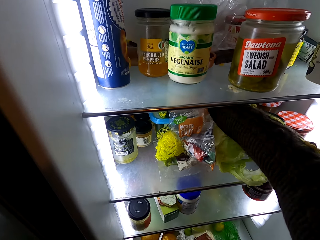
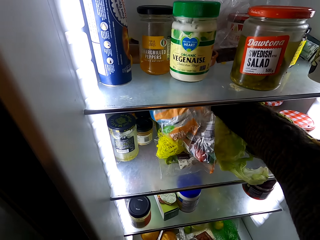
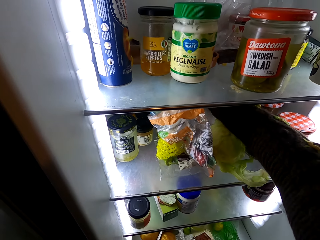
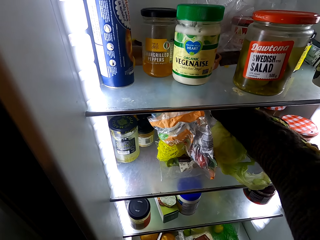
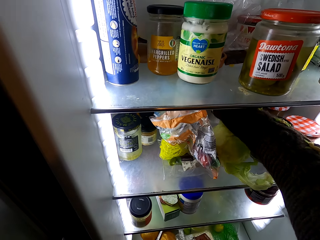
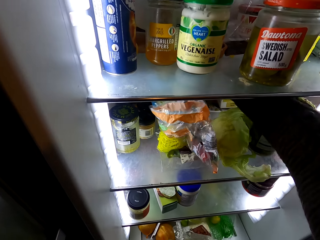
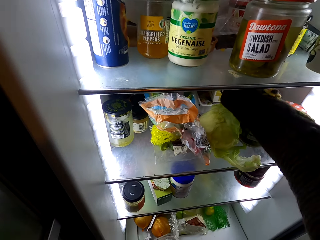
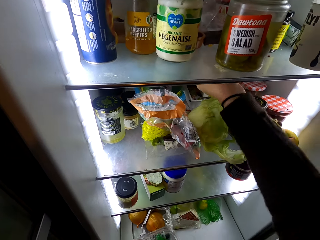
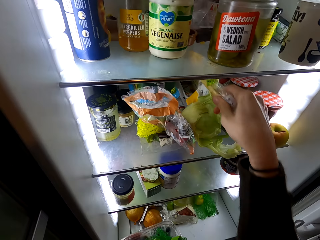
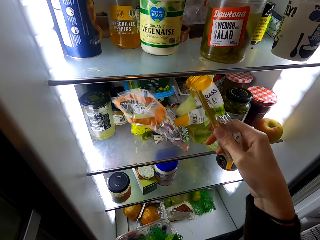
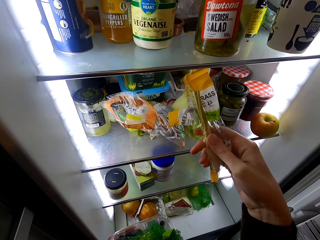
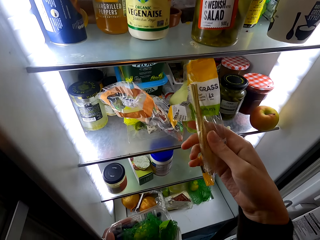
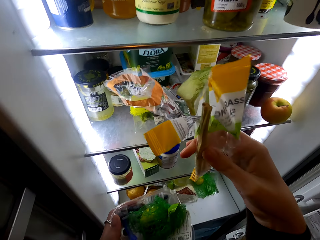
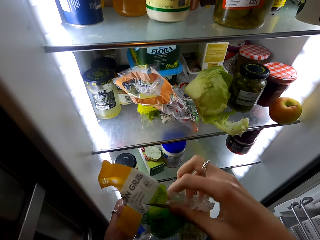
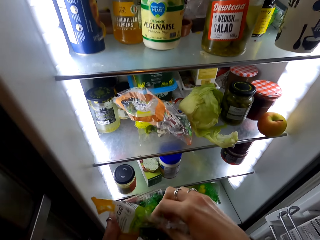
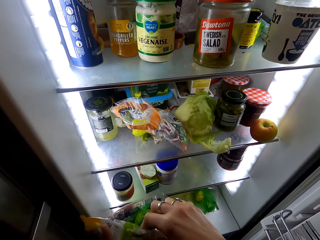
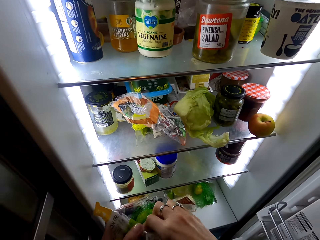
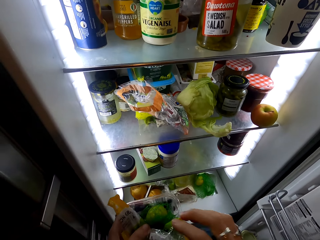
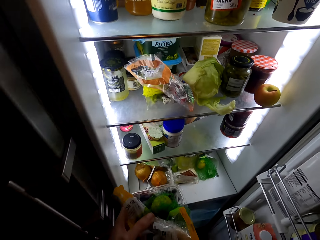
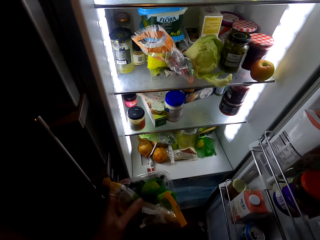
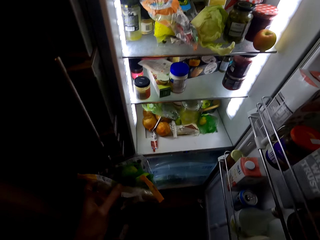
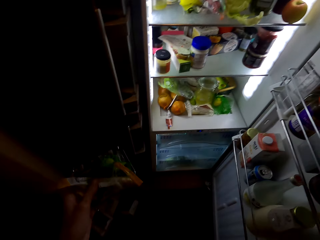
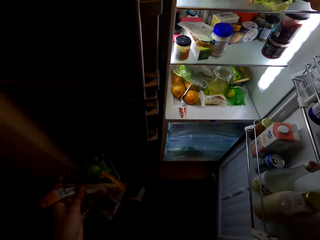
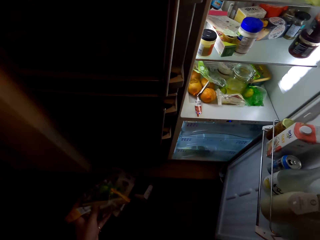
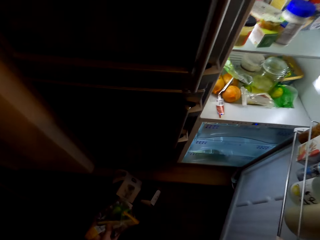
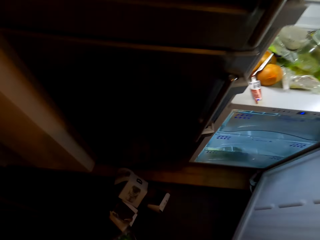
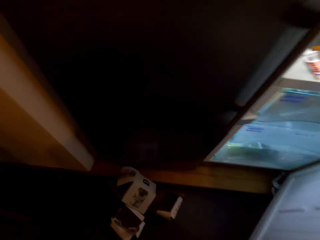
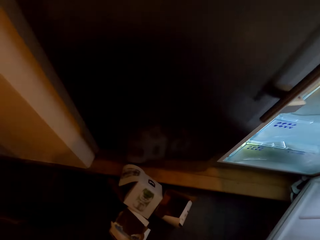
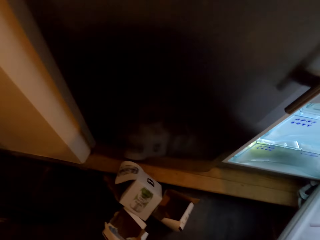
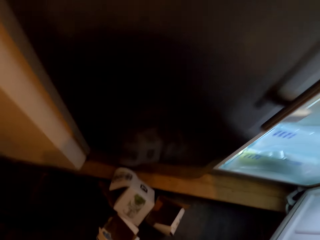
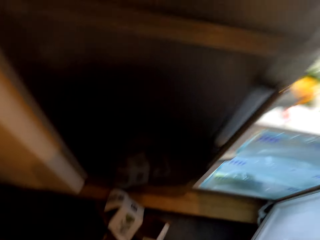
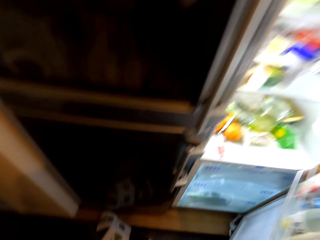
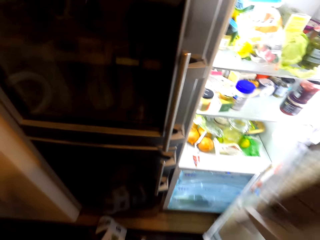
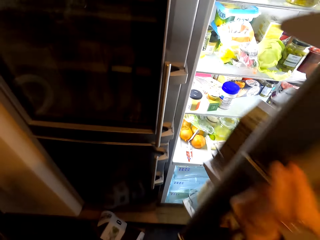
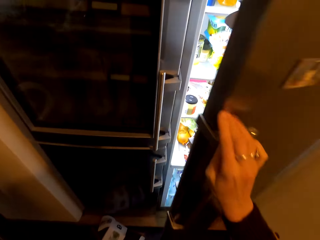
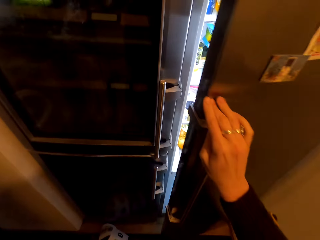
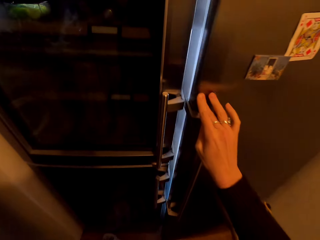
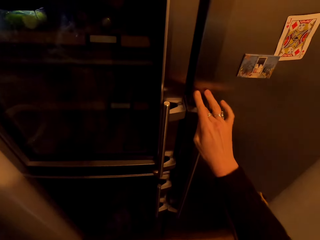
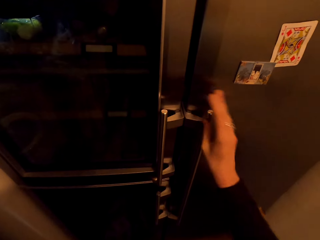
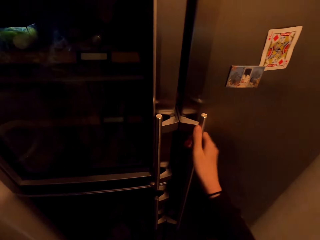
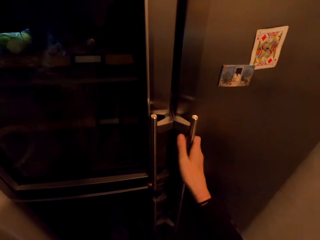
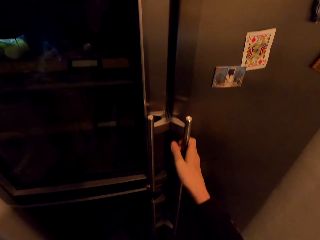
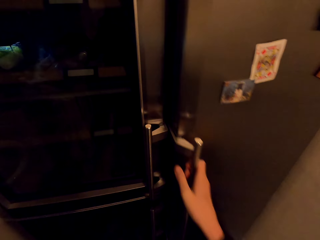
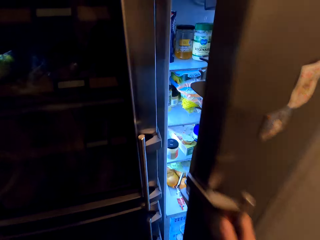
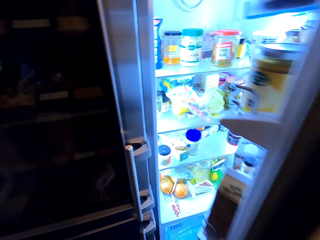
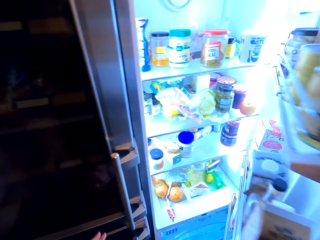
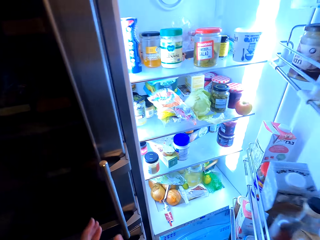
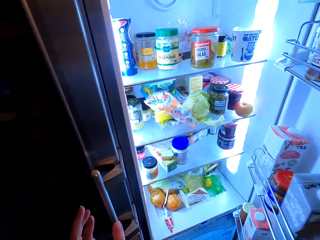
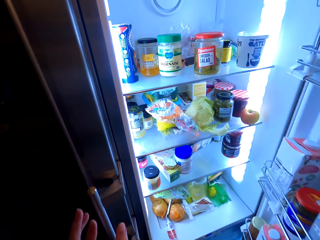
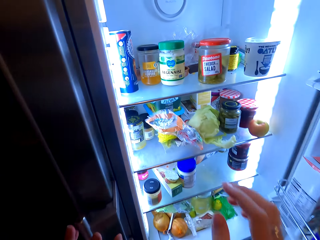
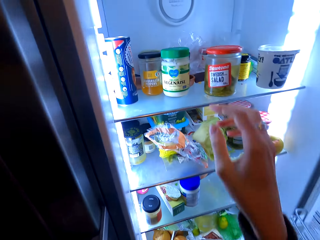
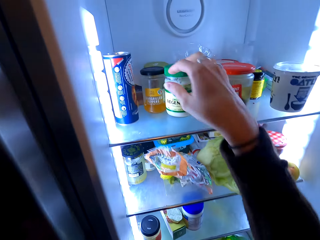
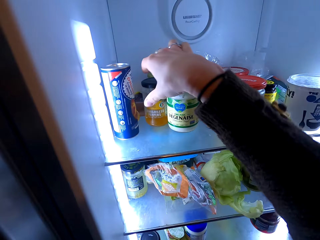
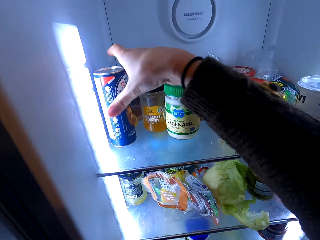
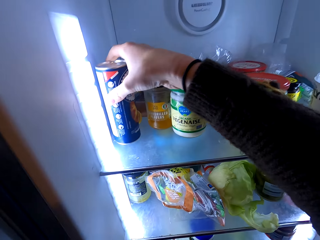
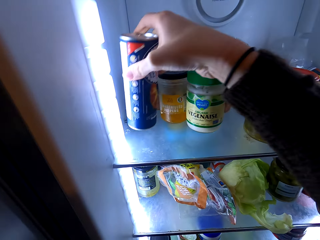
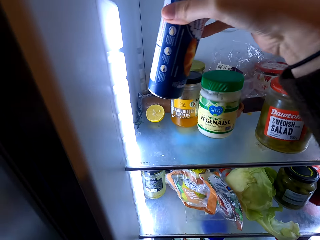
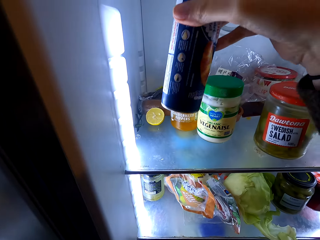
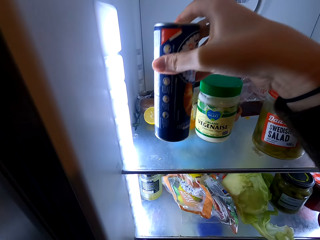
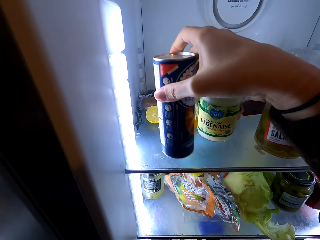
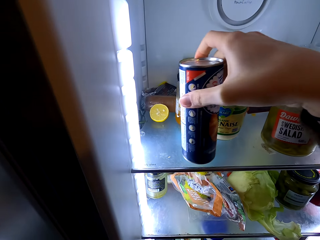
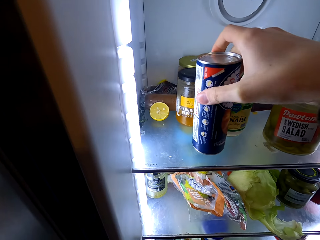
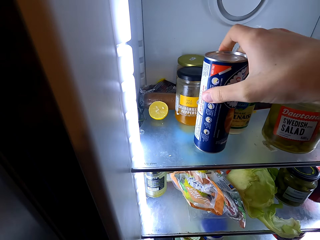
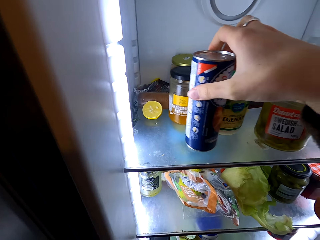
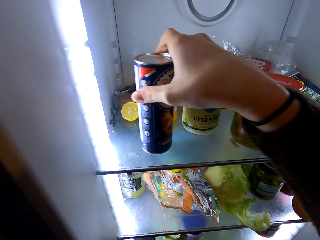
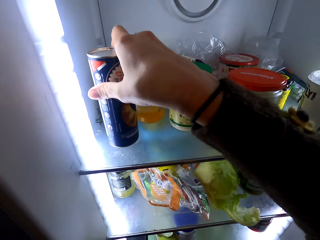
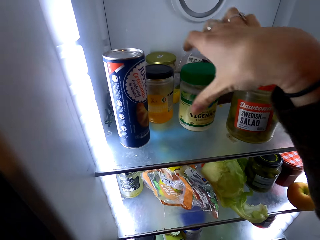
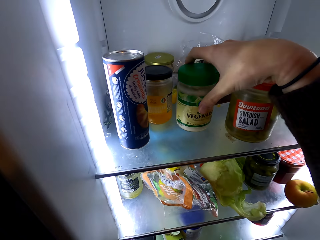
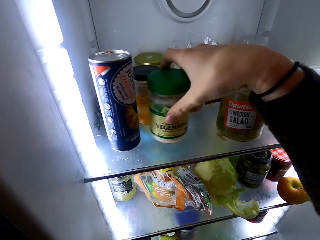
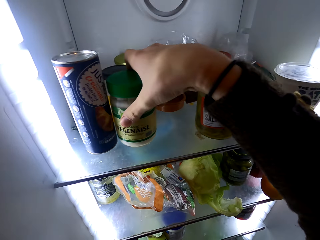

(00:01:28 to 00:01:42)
The camera wearer takes a chopstick from the fridge. She holds something with her right hand. She closes the fridge with her right hand. She puts a container down. She opens the fridge with her right hand. She arranges the fridge. She moves something on the fridge shelf.

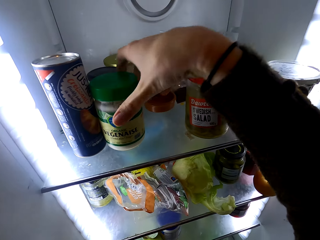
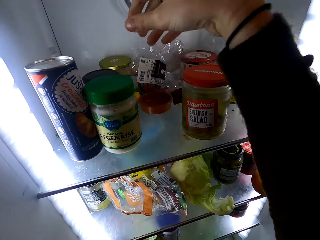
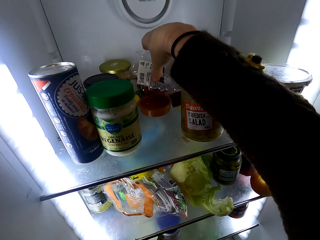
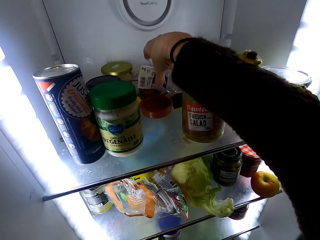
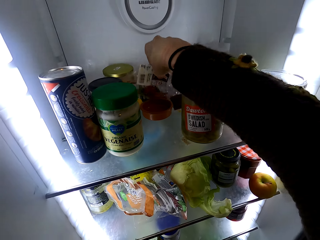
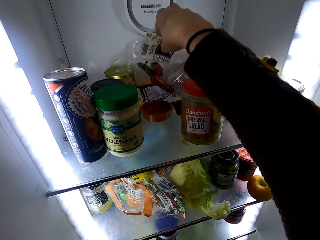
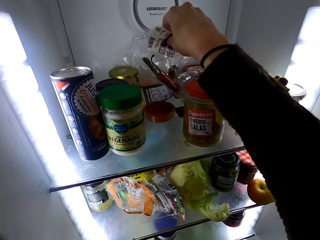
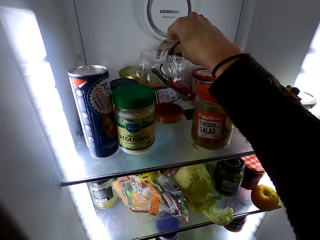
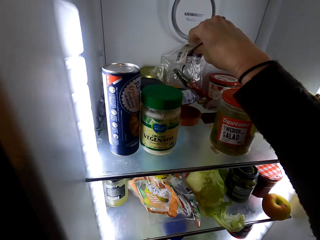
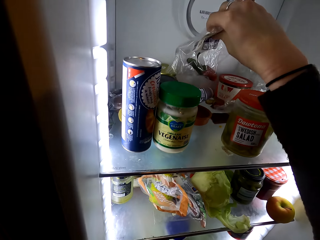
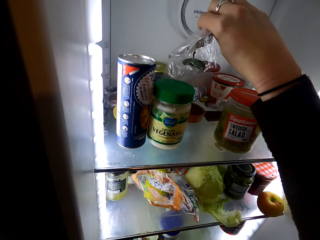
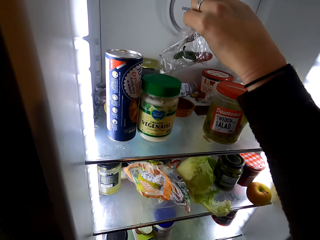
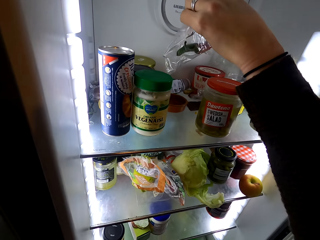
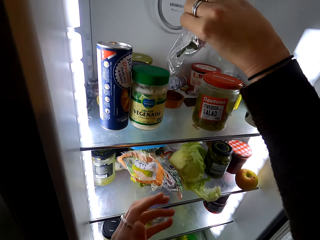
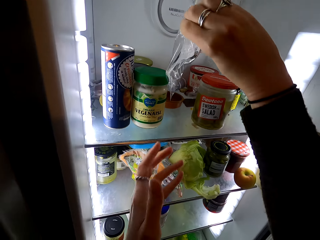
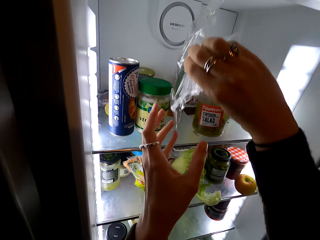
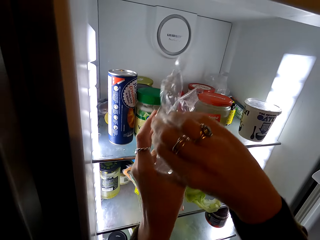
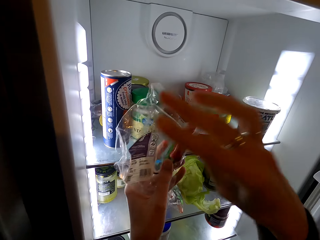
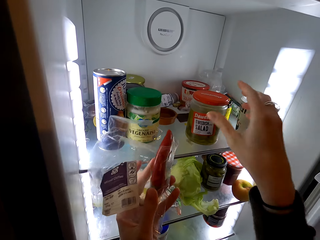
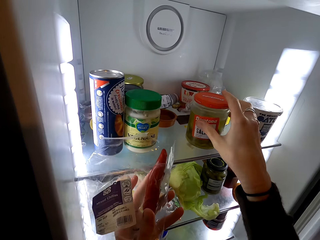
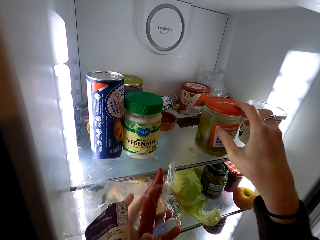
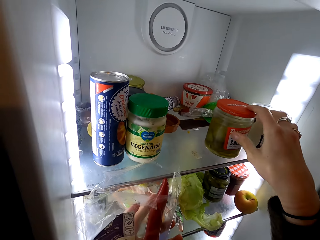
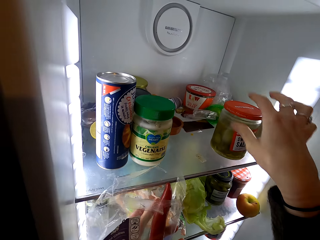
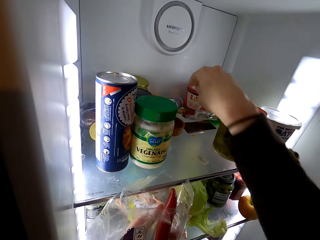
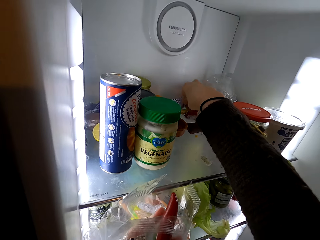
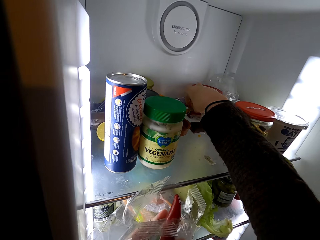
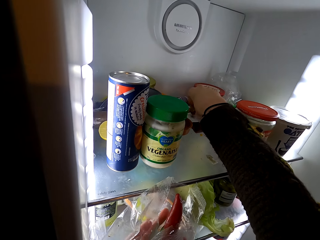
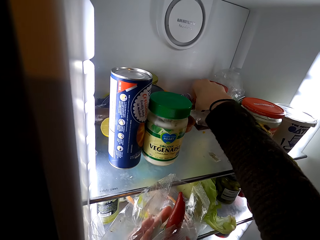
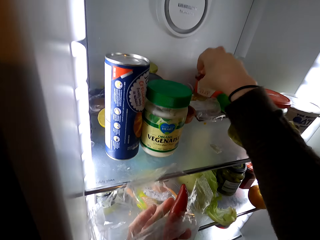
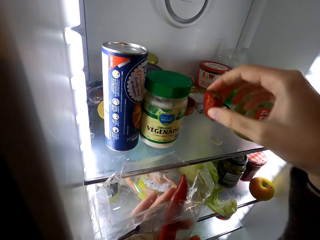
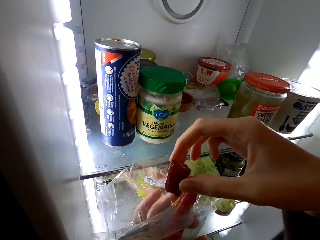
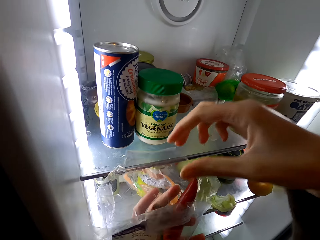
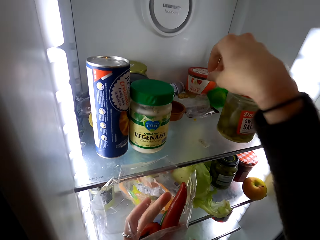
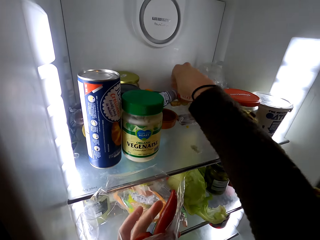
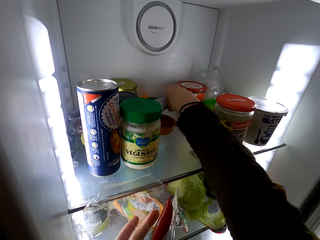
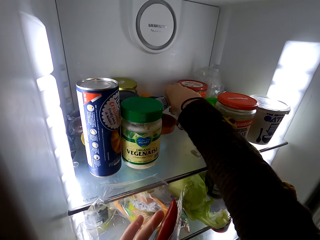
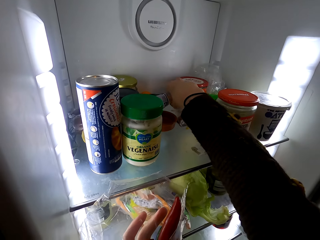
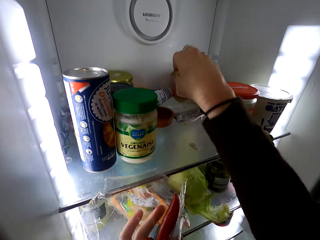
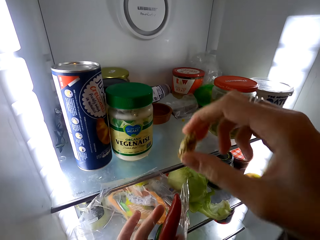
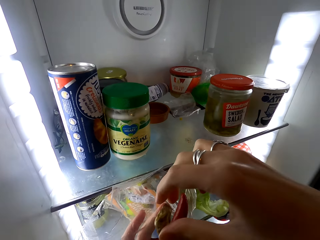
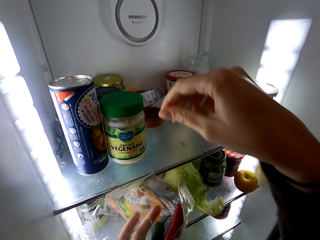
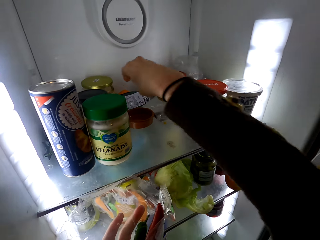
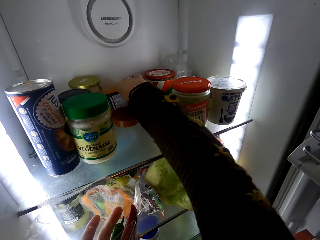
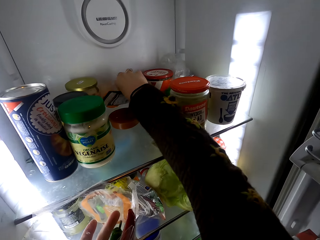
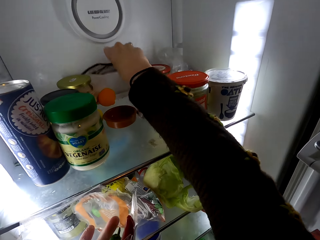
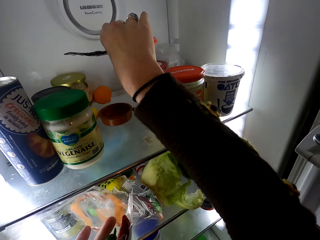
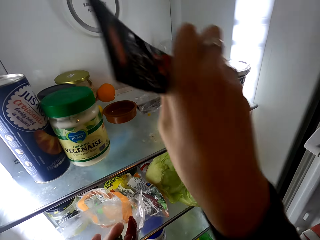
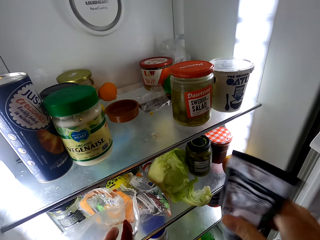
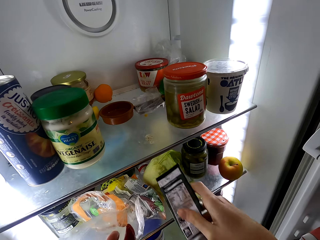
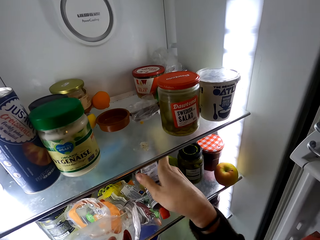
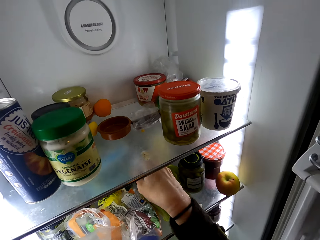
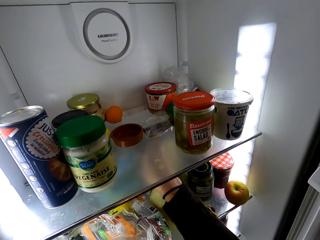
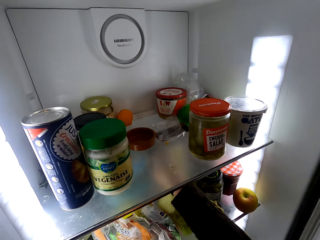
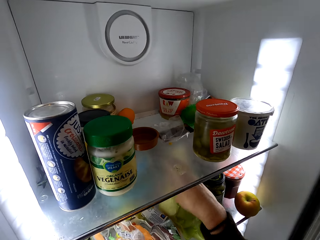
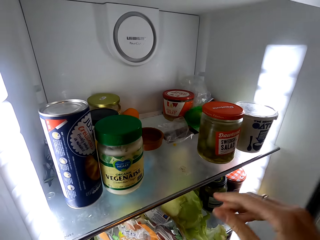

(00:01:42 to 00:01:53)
The camera wearer takes chilies from the fridge. They move something on the fridge shelf and pick up something on the fridge shelf. They arrange the fridge.
